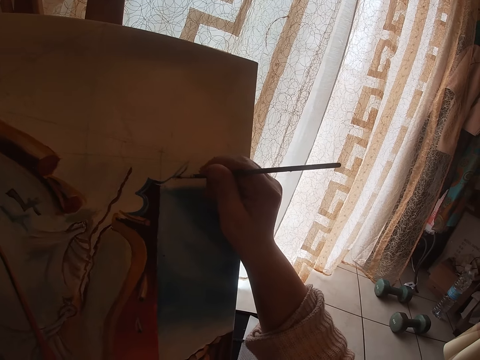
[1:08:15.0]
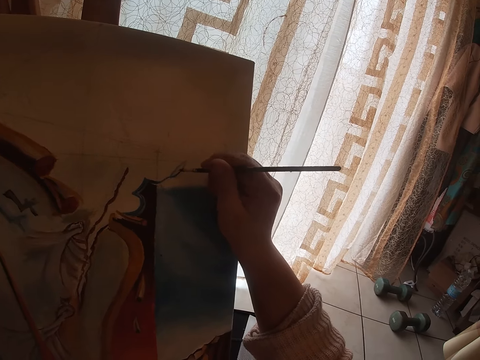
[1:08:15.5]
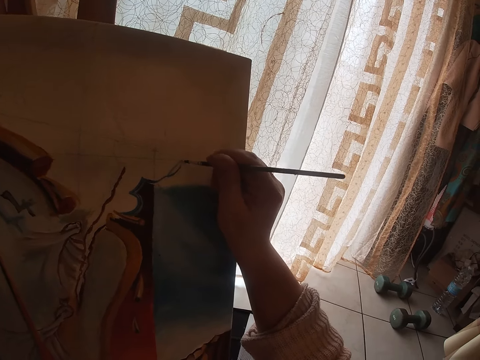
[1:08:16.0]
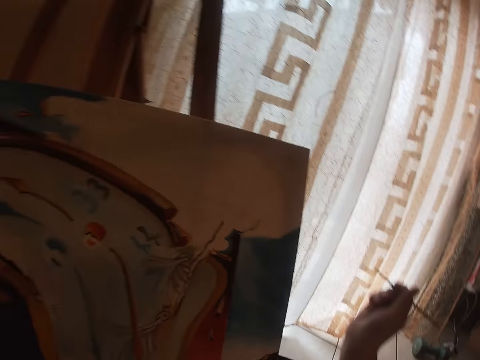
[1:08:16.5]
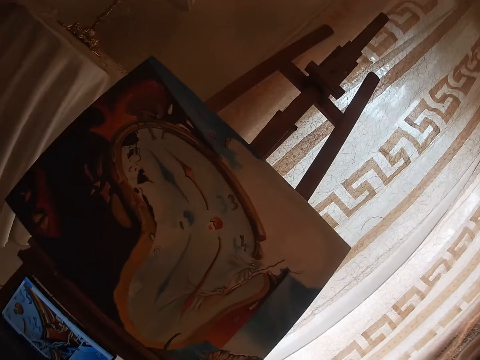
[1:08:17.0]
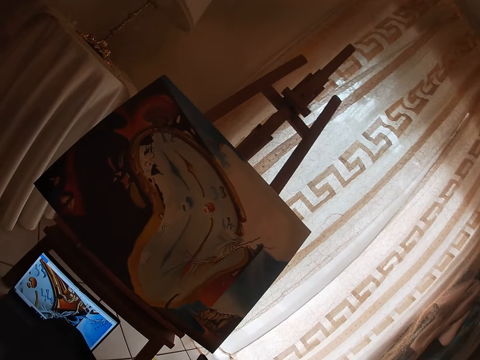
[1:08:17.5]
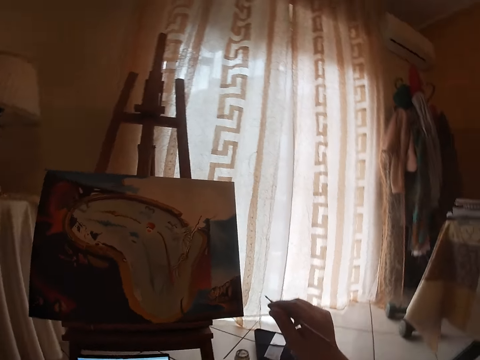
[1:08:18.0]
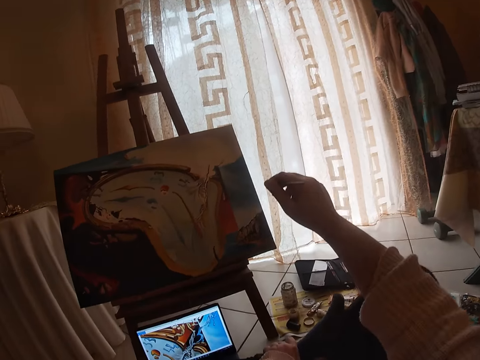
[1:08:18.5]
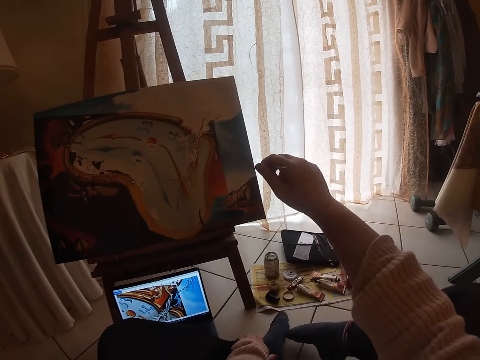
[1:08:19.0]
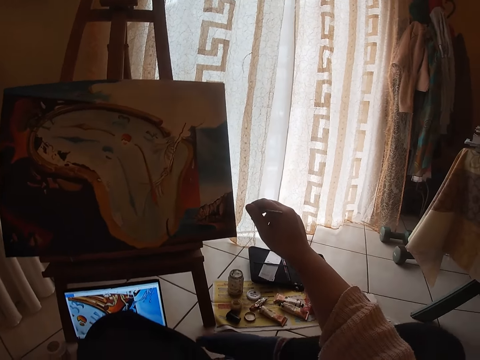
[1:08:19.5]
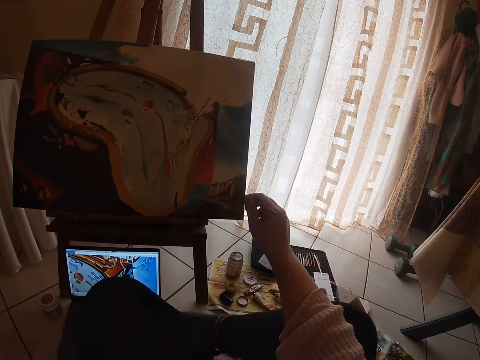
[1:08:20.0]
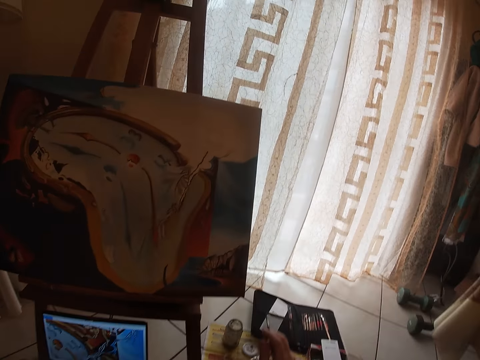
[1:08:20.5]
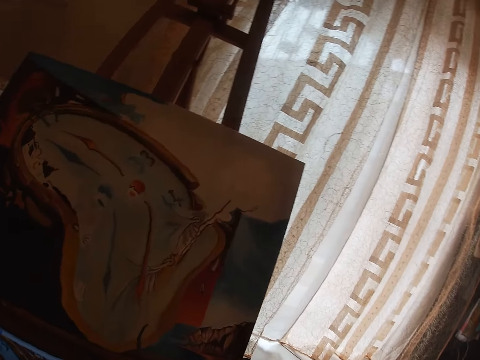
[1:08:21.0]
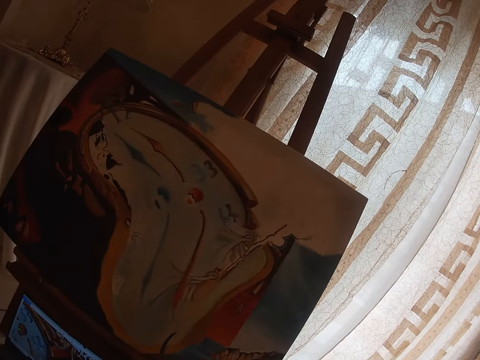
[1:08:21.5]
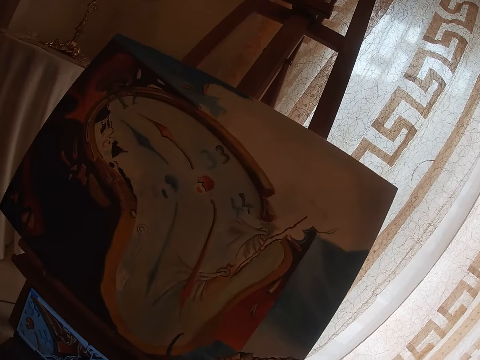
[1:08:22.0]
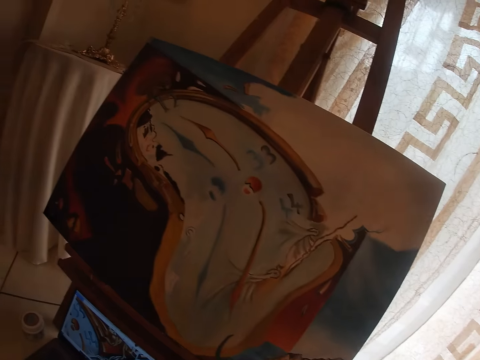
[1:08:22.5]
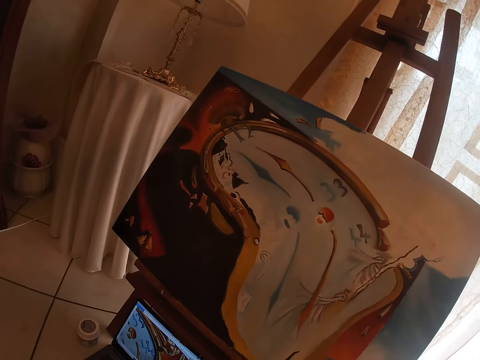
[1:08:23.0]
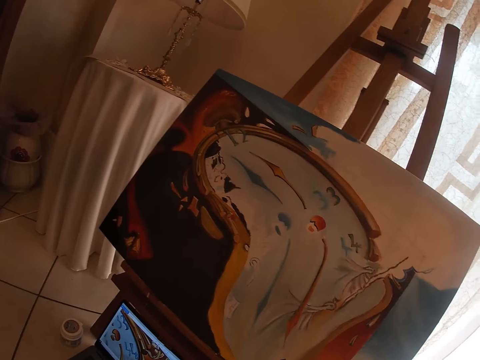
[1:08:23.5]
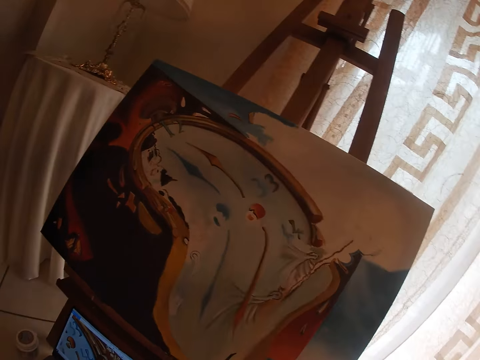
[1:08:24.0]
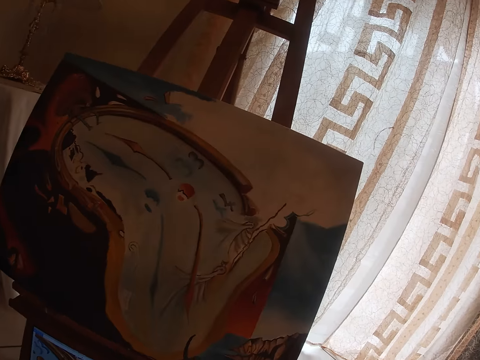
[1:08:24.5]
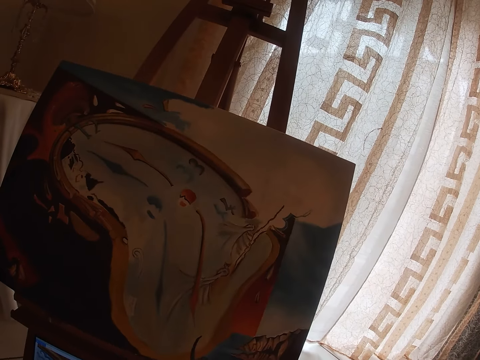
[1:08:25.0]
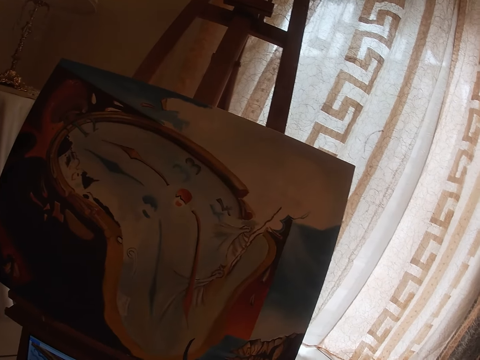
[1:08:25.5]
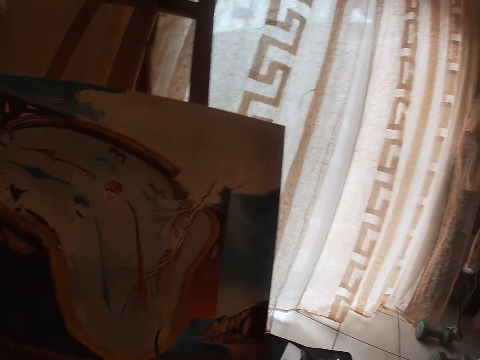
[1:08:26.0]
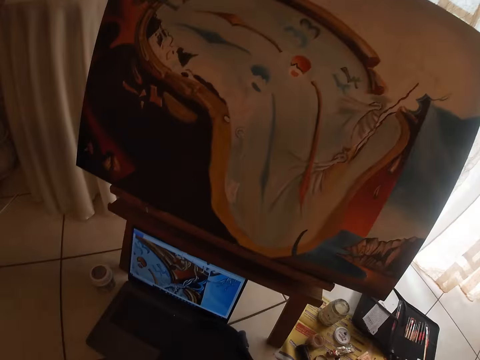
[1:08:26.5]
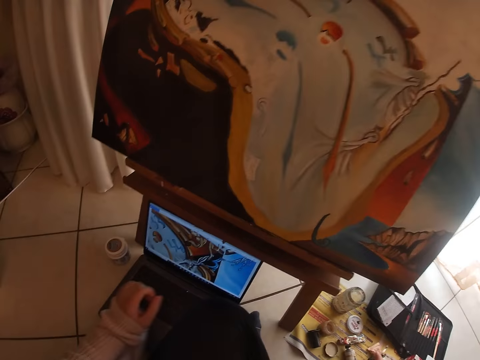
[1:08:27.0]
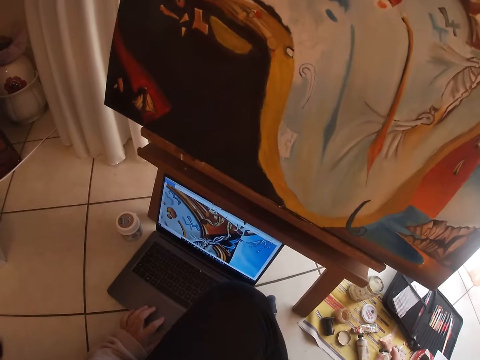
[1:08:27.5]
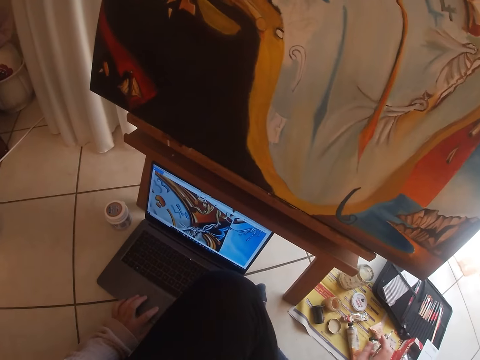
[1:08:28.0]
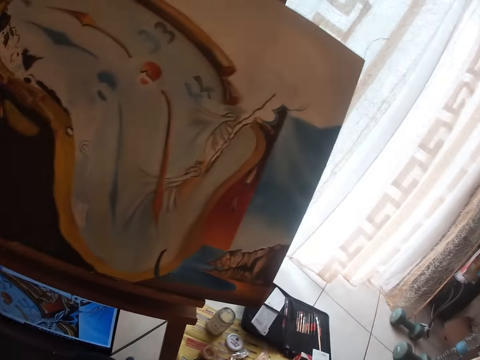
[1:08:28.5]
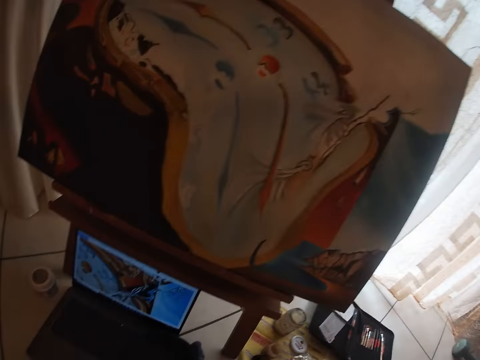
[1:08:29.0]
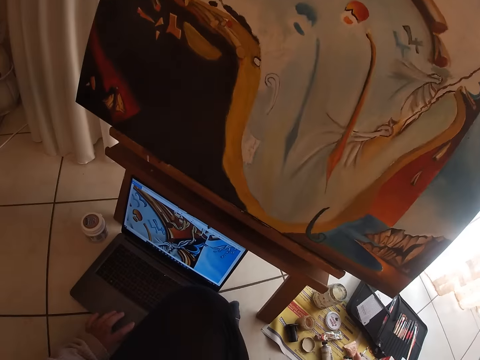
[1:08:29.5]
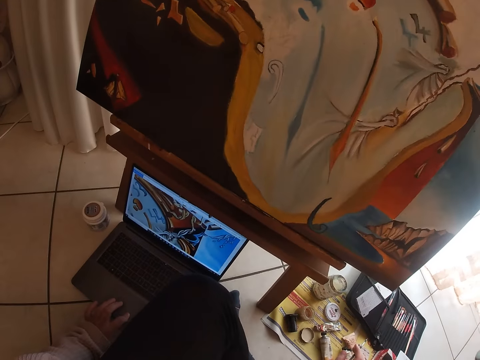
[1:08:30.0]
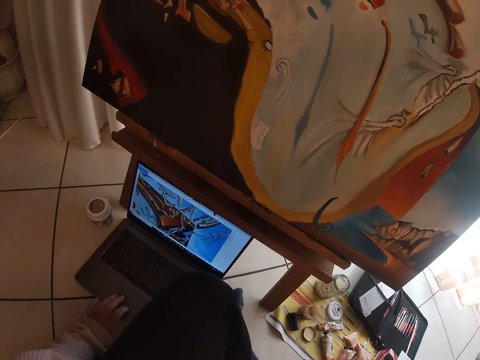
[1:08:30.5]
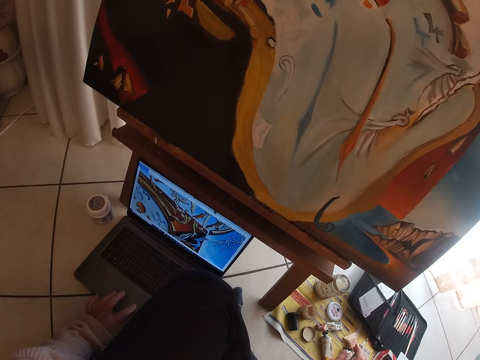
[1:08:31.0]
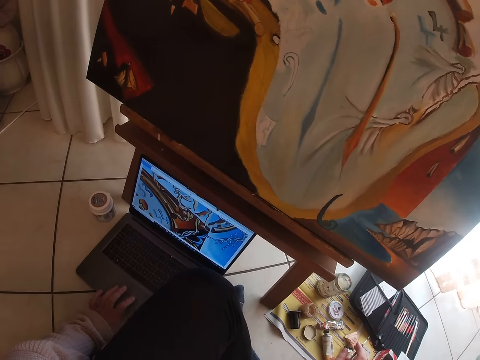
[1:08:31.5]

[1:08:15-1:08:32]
The camera wearer stops painting. He looks around. He holds the brush with his right hand. He moves closer to the paint. He looks at the painting. He looks toward the painting on the easel. He operates the computer with his left hand.

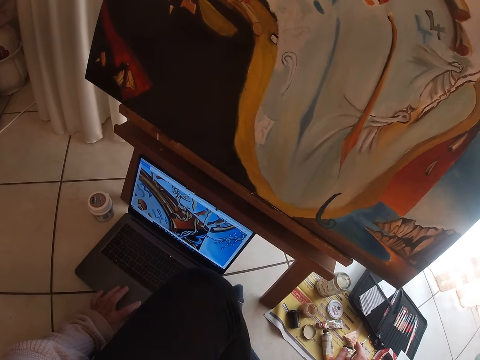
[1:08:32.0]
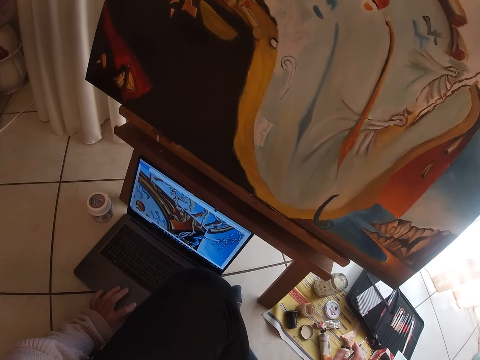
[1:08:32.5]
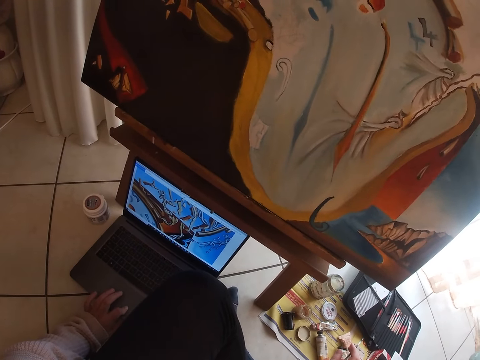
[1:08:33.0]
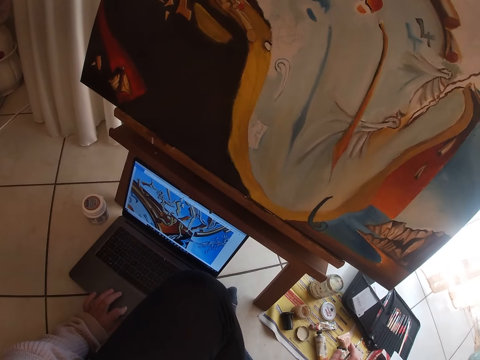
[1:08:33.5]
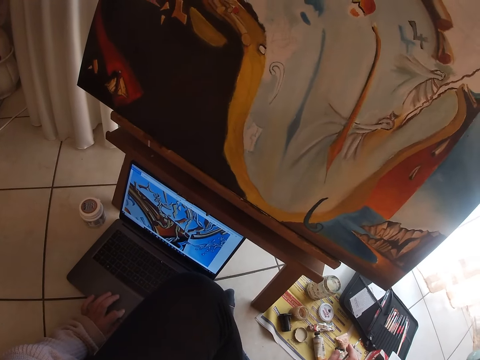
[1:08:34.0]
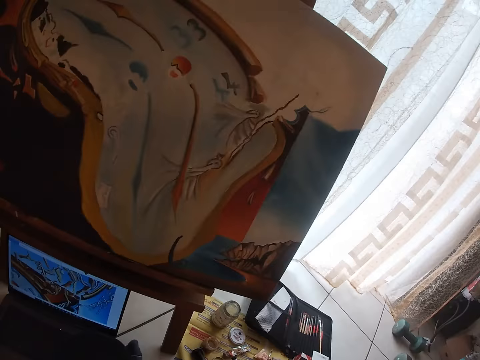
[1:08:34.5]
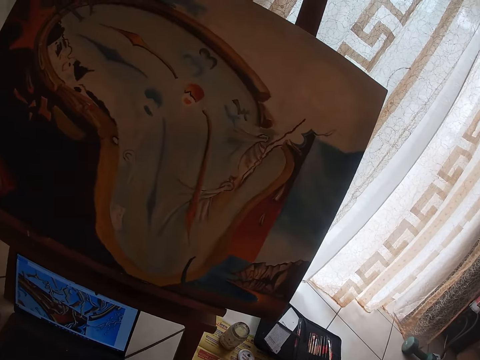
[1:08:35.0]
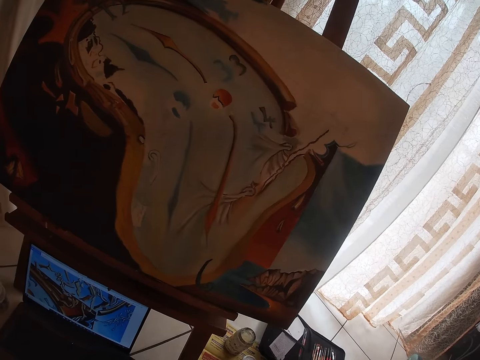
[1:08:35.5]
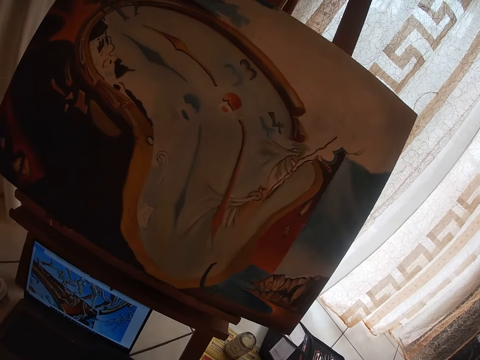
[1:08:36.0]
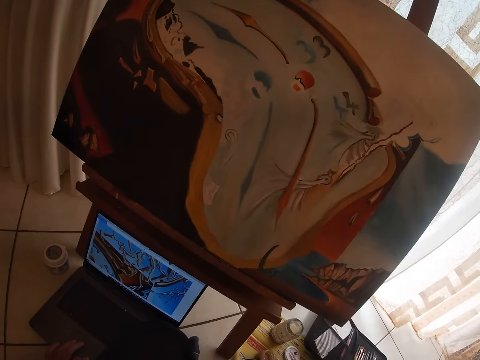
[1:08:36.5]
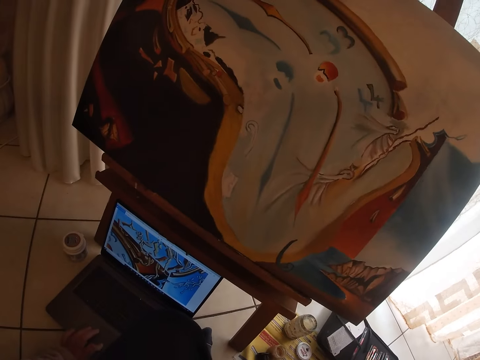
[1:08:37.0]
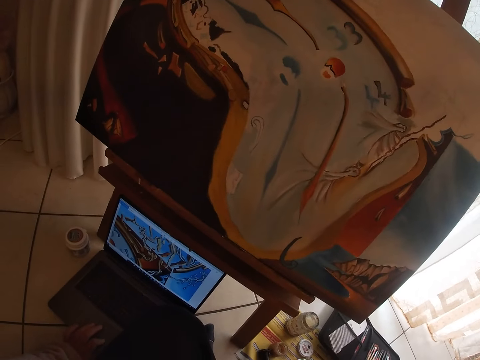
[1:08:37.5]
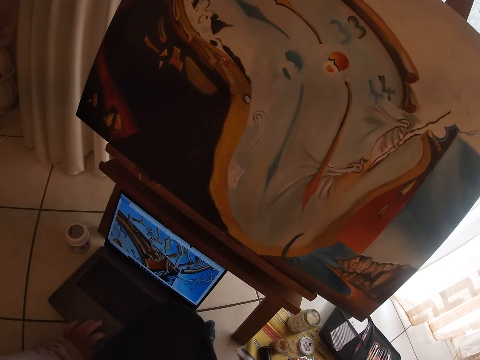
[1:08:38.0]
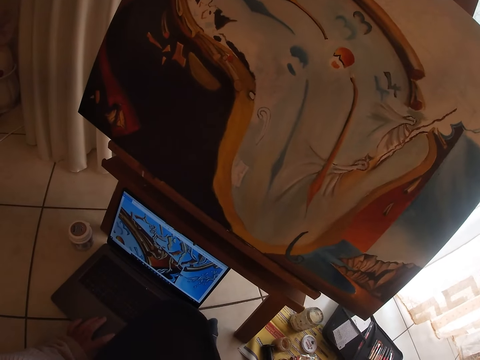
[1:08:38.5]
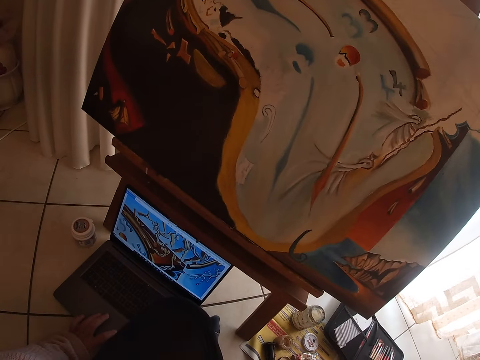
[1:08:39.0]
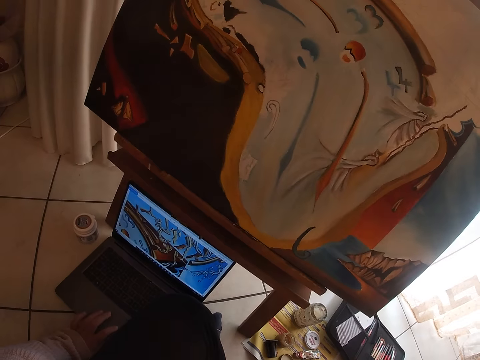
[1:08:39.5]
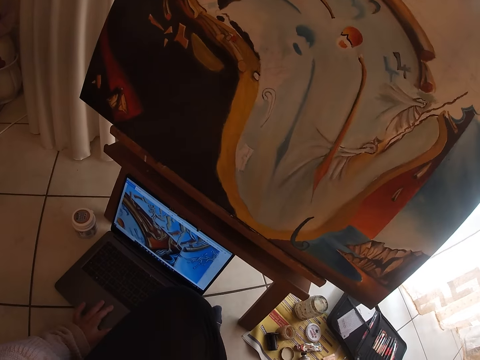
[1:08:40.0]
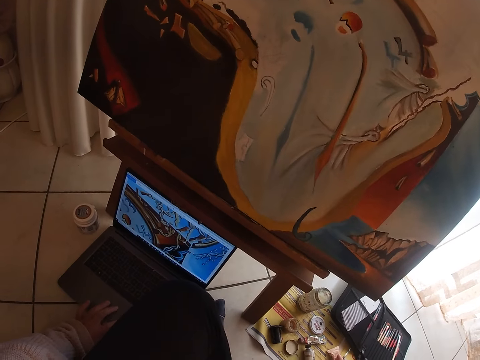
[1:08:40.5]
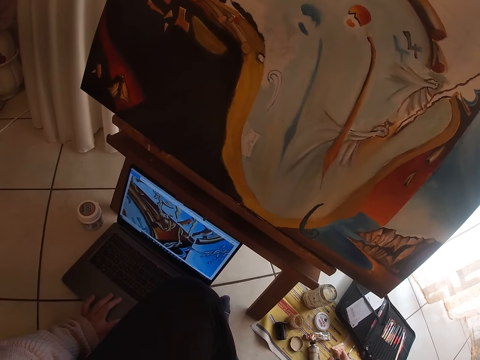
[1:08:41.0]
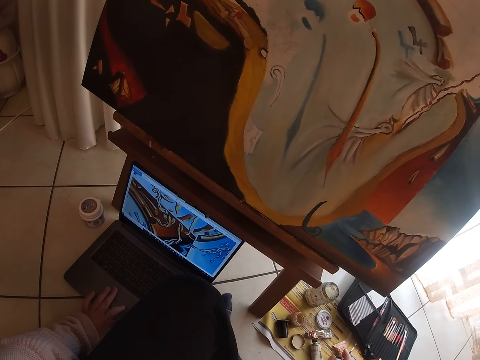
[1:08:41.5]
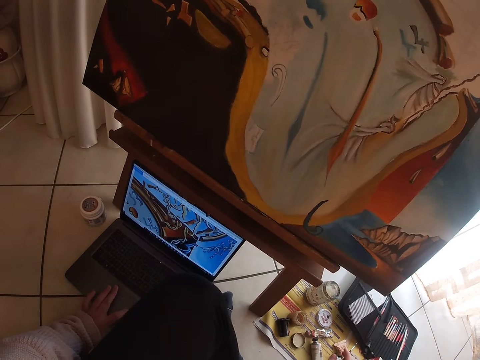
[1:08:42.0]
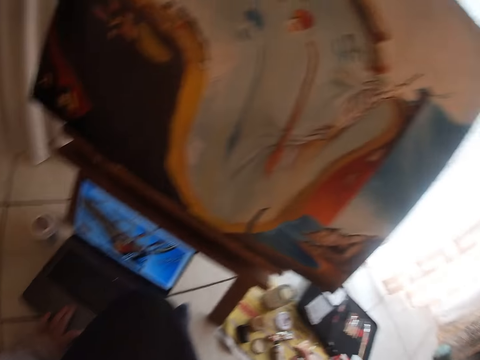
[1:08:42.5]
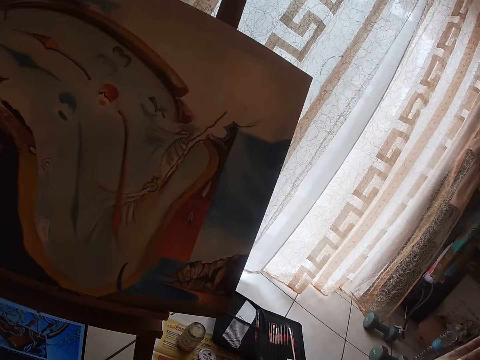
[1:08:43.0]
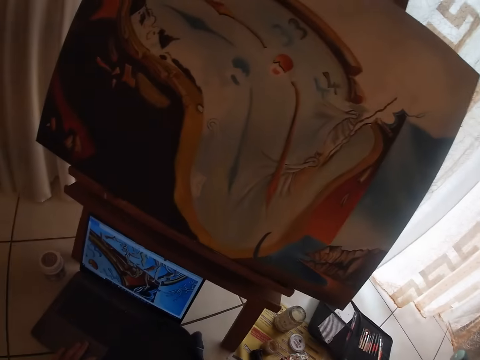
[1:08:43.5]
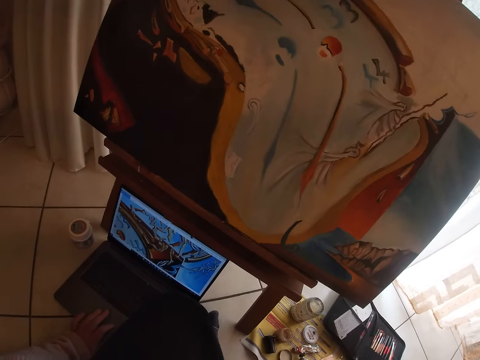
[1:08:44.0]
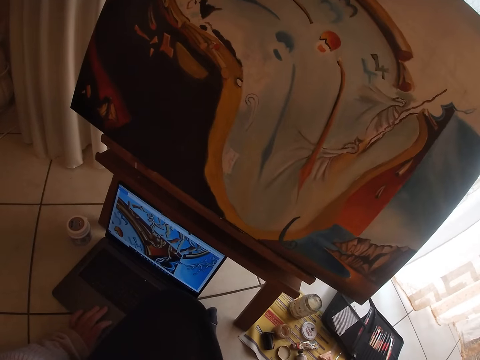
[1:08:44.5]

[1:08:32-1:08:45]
The camera wearer looks toward the painting on the easel. He operates the computer with his left hand. He looks at the painting. He looks at the laptop.
